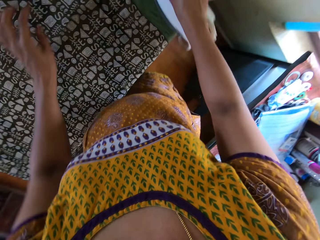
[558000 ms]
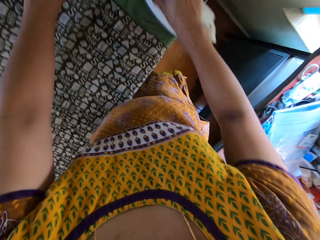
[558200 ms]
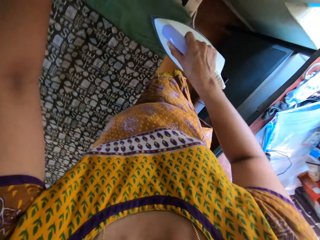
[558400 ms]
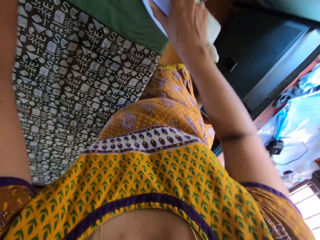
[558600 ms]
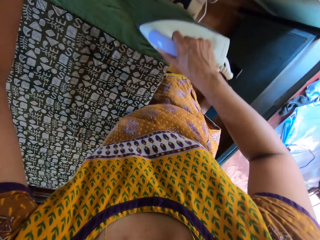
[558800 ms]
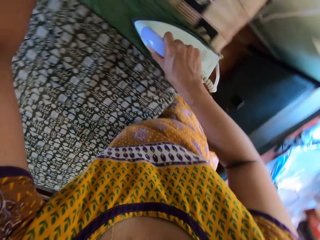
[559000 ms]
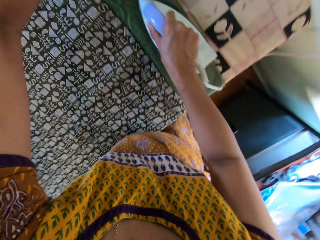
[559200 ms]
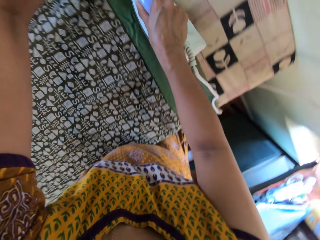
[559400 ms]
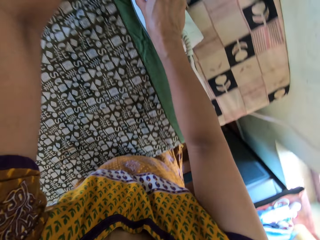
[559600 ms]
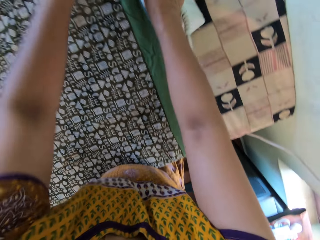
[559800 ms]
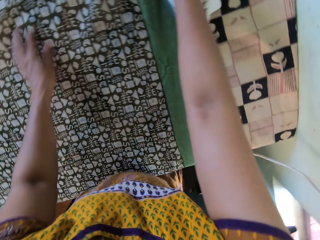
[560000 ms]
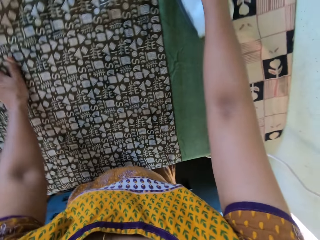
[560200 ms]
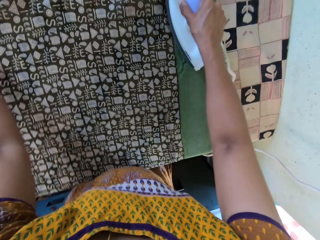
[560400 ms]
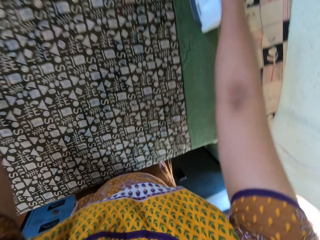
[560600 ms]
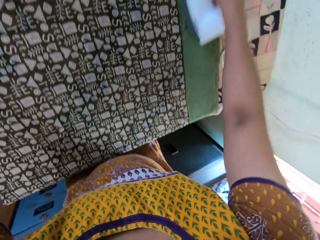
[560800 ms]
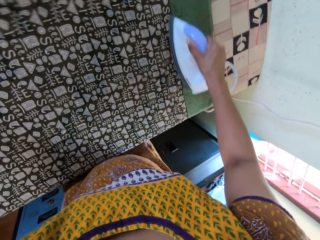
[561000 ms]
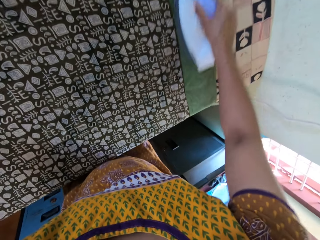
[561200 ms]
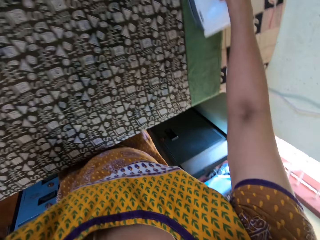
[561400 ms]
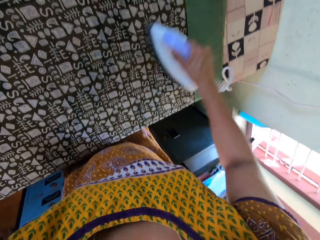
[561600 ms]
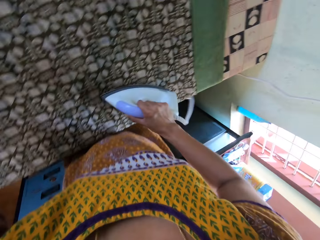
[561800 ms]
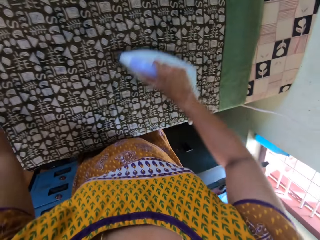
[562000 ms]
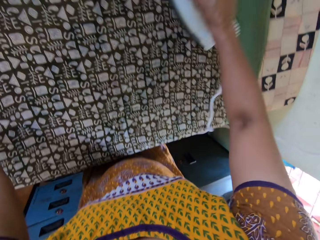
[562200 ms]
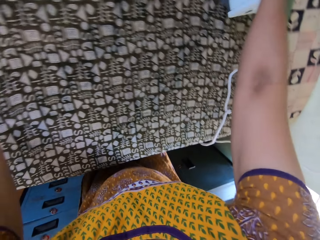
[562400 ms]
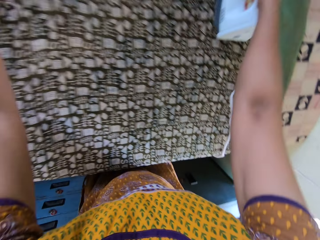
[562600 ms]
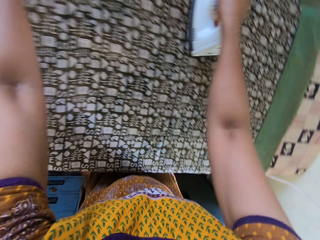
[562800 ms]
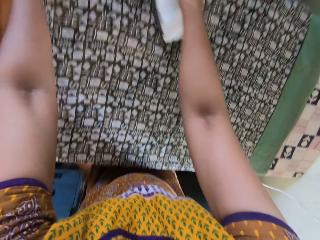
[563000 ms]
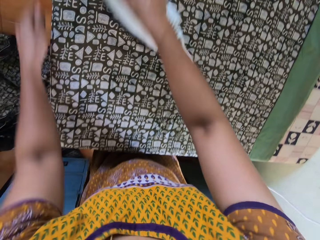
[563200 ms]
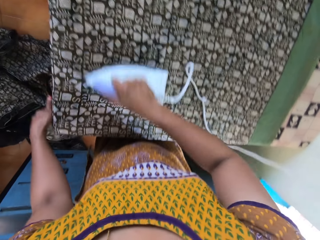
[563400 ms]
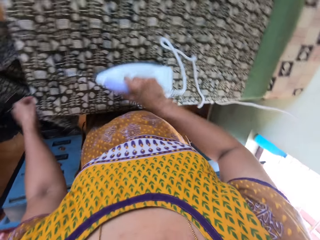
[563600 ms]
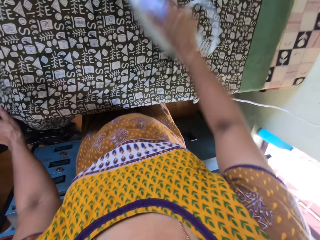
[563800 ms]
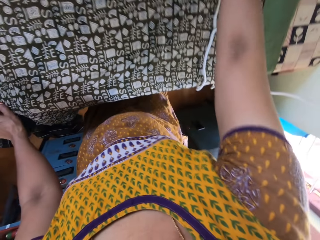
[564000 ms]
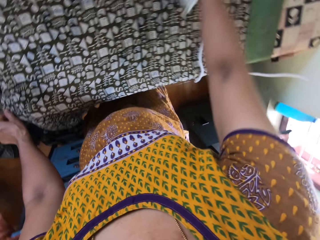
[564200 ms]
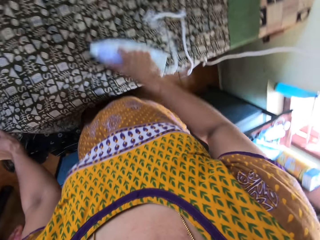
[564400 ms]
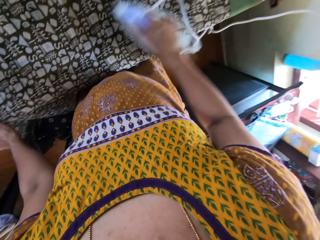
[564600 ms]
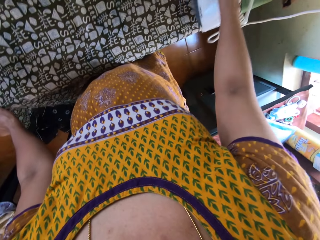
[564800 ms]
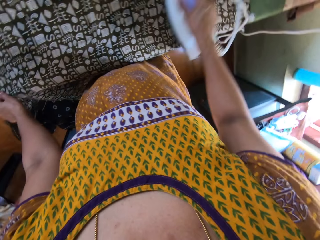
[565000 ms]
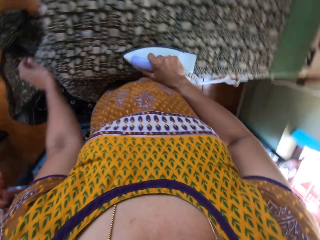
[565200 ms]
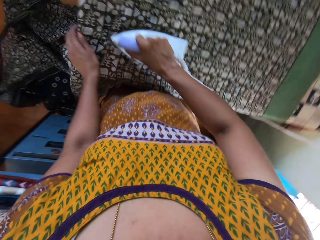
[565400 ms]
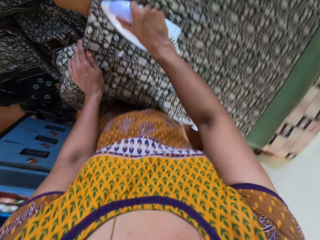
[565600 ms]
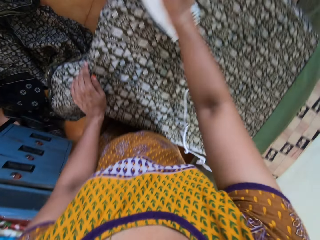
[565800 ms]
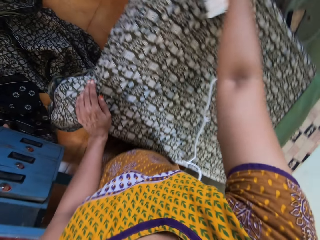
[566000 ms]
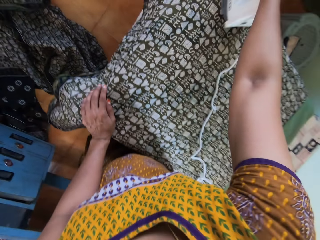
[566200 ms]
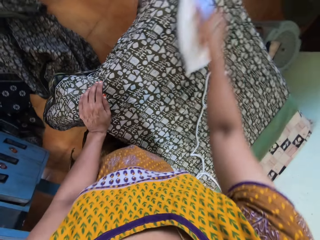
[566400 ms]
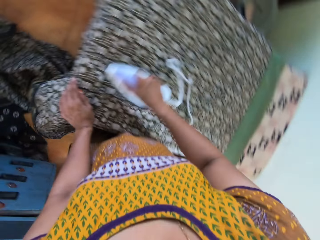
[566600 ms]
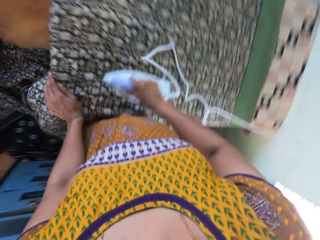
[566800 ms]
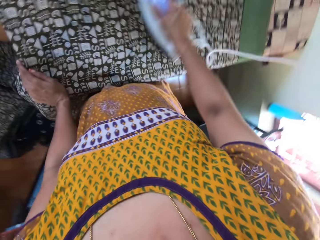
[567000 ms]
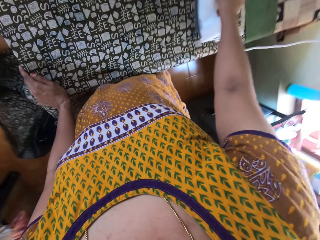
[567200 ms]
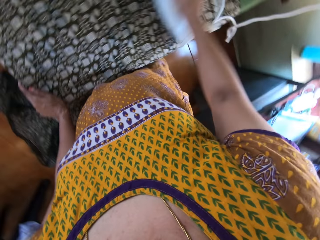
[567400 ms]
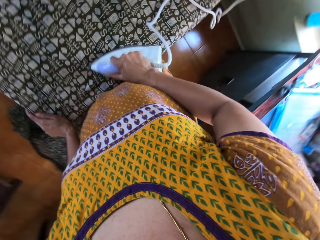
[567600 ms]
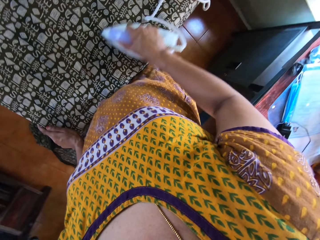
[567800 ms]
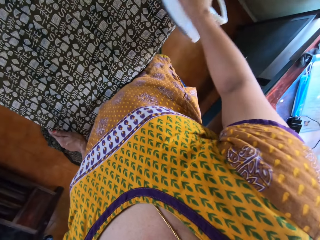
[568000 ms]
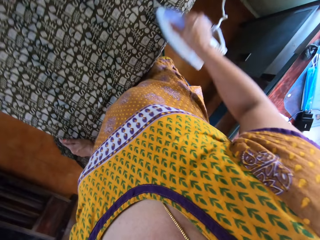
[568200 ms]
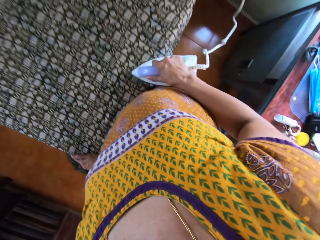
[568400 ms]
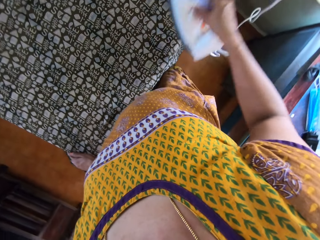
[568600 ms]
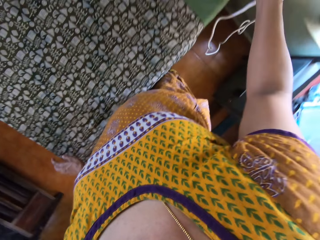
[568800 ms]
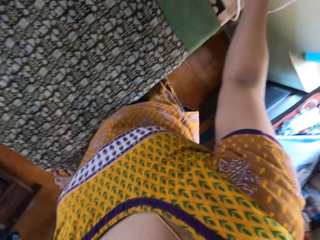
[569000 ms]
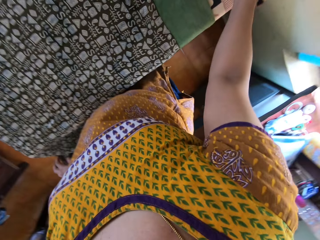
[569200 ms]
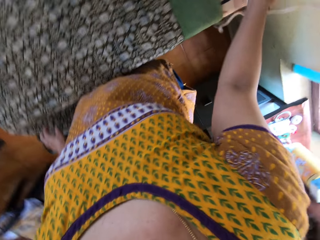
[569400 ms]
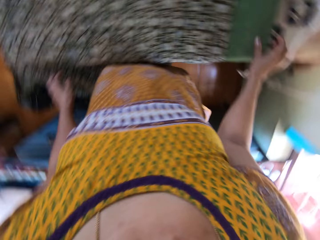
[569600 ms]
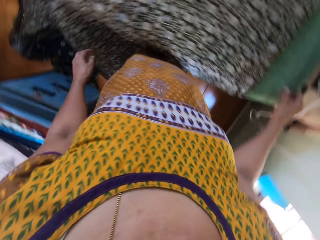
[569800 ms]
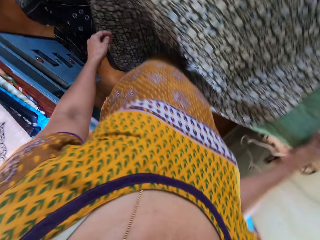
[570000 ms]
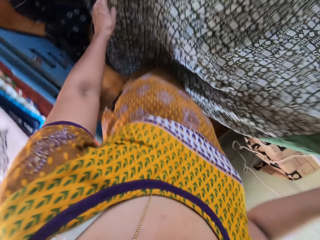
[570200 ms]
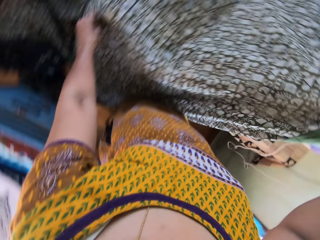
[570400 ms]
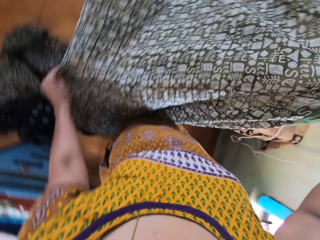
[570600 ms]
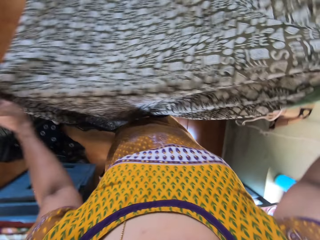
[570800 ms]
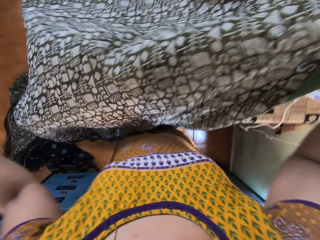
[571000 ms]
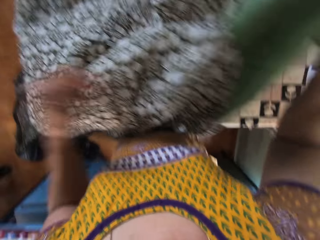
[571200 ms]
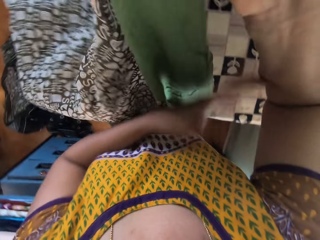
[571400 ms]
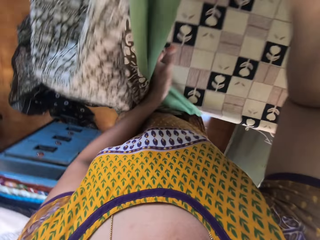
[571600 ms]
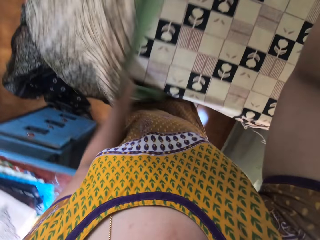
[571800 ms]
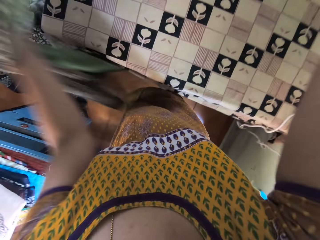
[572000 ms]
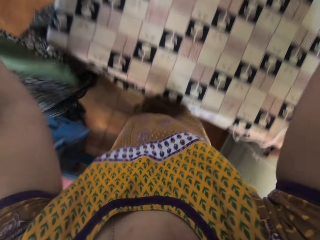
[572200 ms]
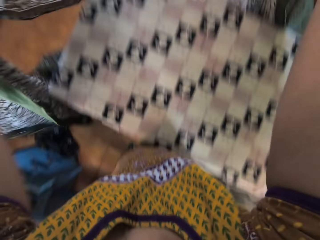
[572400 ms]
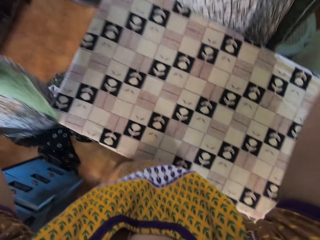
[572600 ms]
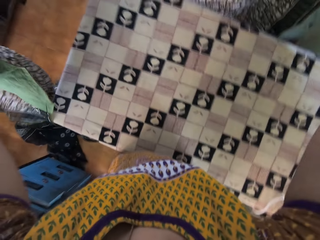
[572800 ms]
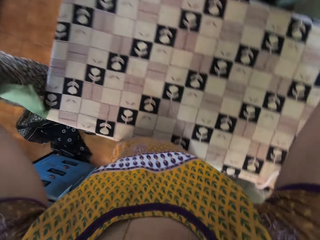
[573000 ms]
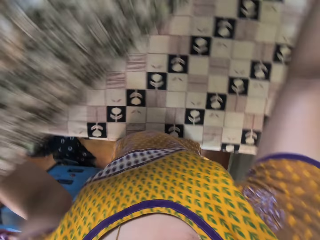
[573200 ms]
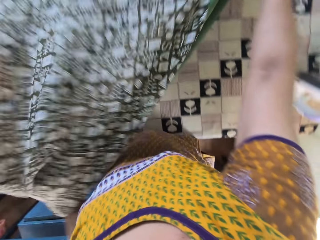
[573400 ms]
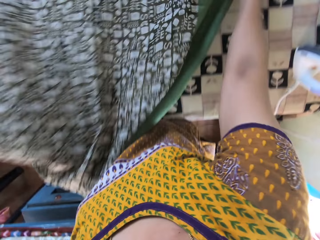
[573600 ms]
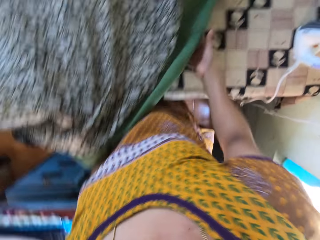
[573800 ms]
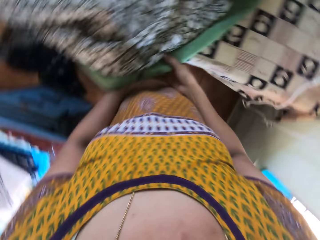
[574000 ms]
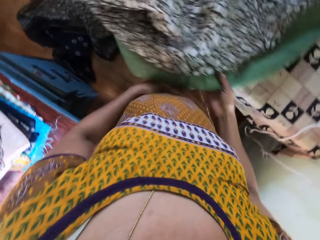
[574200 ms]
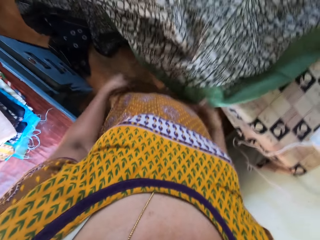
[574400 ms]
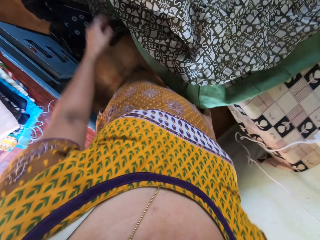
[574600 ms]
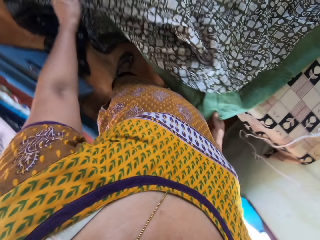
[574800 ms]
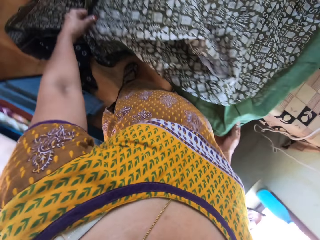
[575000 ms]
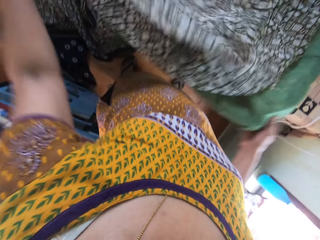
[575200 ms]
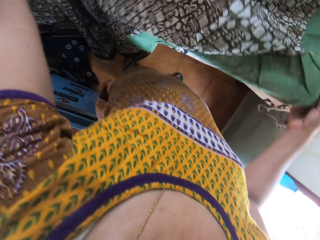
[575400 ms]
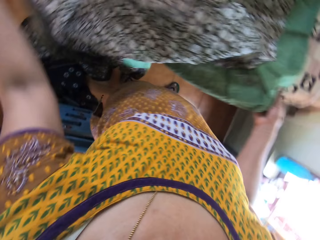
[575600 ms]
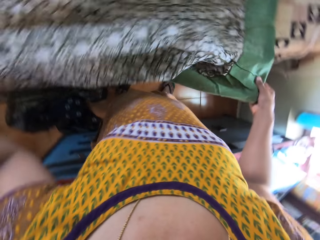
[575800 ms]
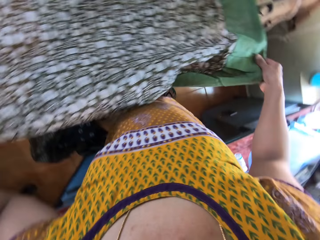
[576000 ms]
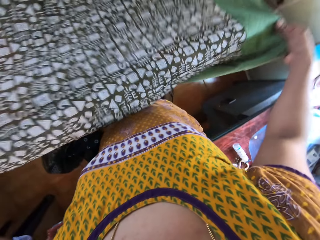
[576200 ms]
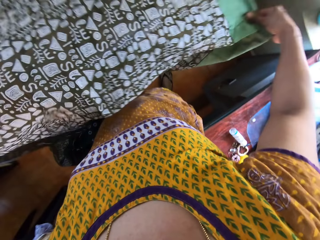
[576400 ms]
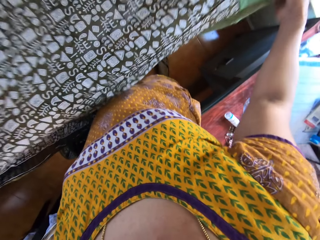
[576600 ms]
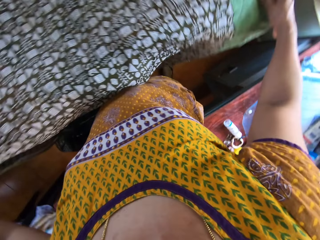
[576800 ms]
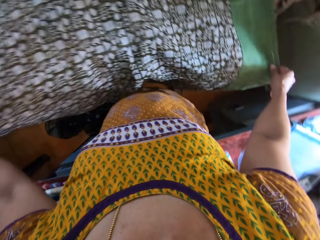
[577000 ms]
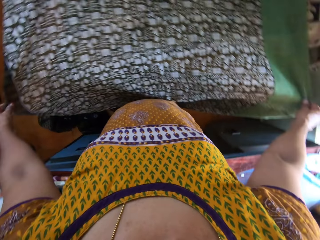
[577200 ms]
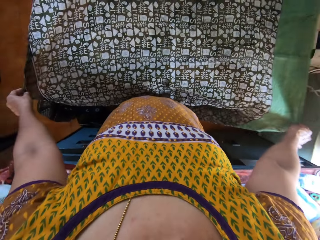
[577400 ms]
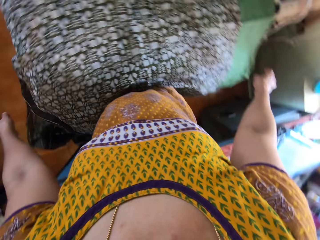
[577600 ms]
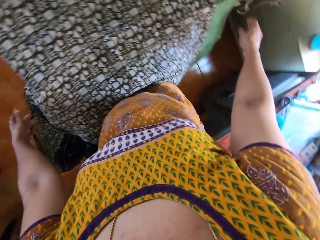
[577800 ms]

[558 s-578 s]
The camera wearer holds the fabric with her left hand. She holds the fabric with her left hand again. She places her left hand on the fabric on the ironing board. She raises the fabric from the ironing board with her right hand. She raises the fabric with her left hand. She raises the fabric from the ironing board with both hands. She places the fabric on the ironing board with both hands. She adjusts the fabric on the ironing board with her right hand. She adjusts the fabric on the ironing board with both hands.

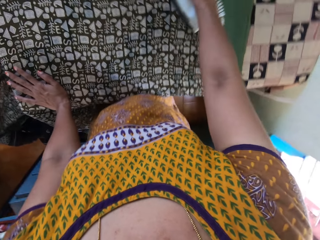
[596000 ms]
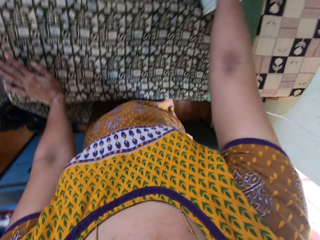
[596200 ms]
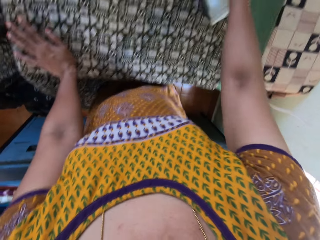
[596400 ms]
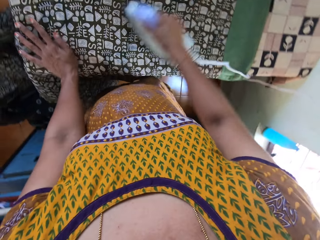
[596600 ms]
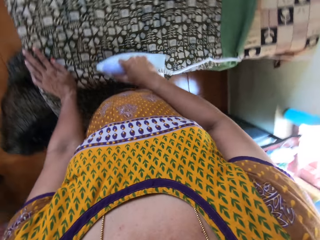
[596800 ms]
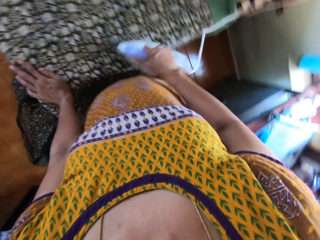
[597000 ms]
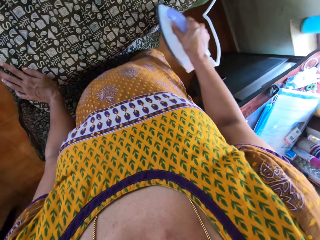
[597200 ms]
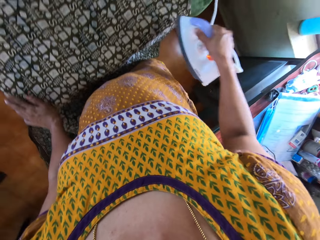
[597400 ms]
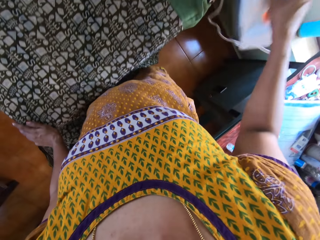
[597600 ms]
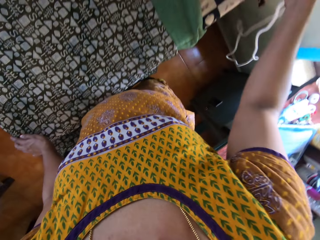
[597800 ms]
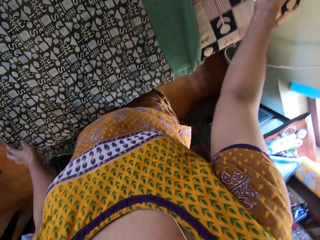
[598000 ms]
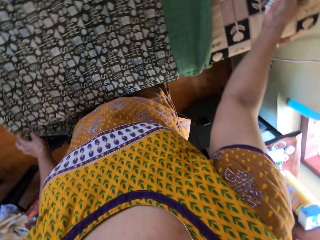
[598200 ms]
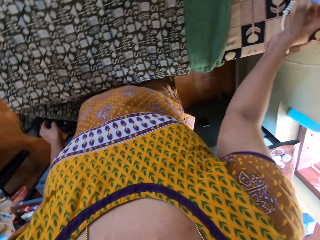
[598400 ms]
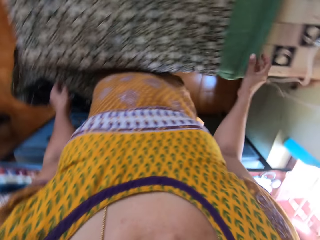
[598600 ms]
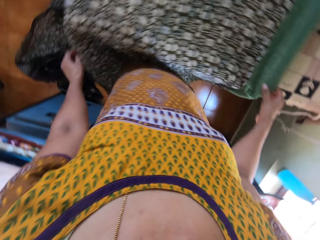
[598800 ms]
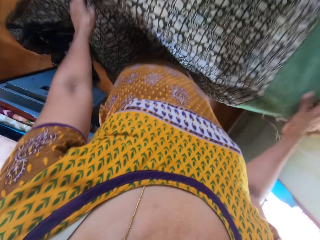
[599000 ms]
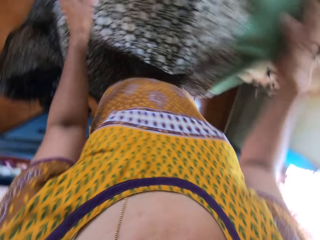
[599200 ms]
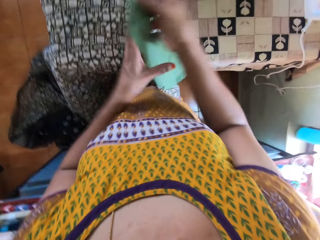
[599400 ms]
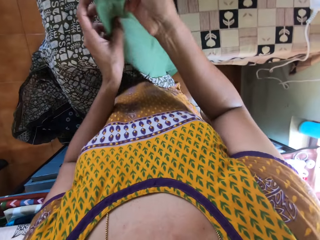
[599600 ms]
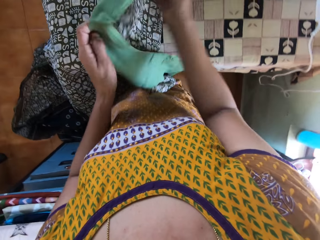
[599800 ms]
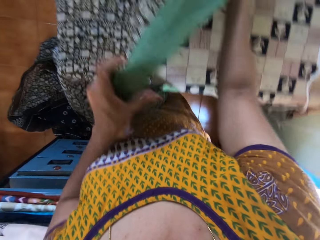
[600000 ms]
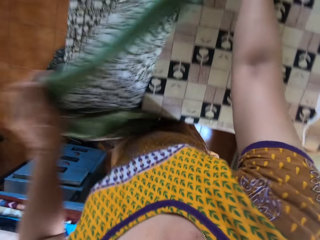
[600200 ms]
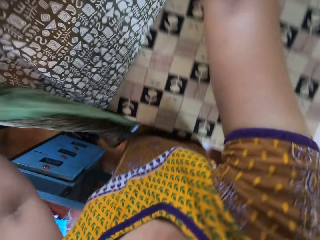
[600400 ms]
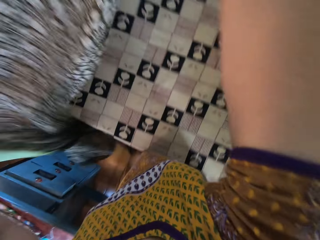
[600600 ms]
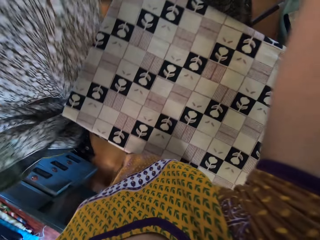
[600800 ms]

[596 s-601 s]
The camera wearer places the electric iron on the ironing board with her right hand. She raises the fabric from the ironing board with her right hand. She raises the fabric from the ironing board with both hands.
